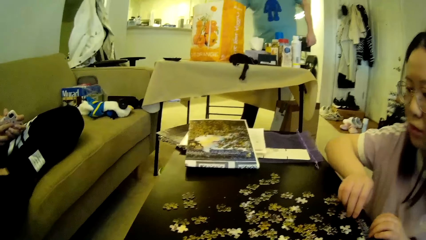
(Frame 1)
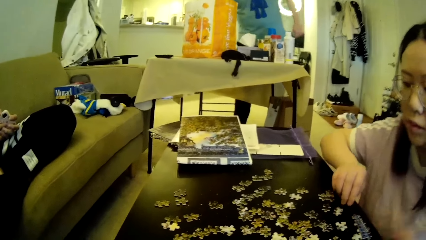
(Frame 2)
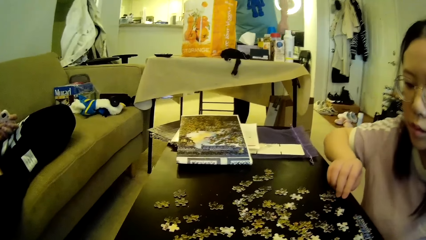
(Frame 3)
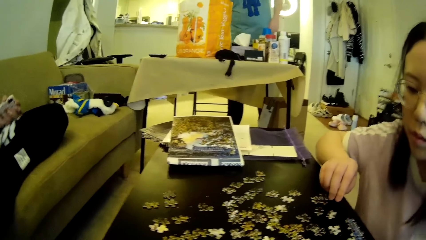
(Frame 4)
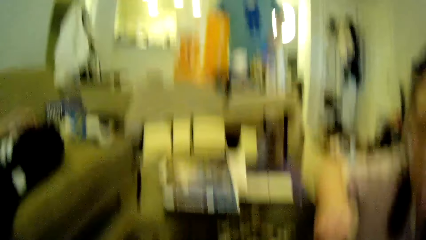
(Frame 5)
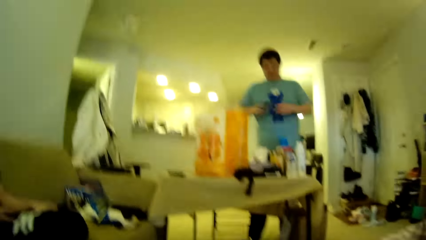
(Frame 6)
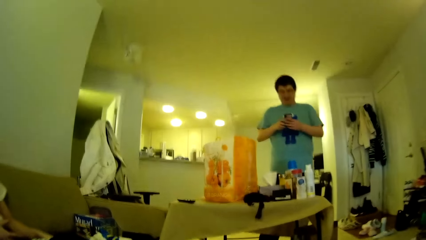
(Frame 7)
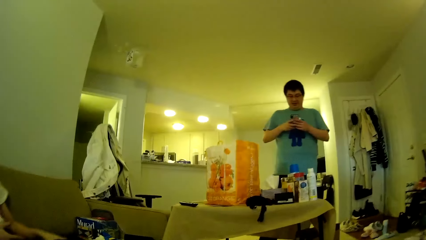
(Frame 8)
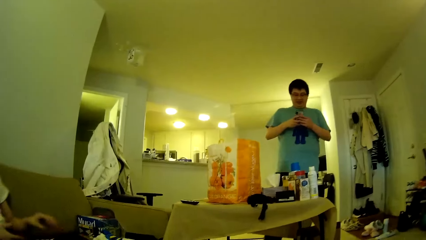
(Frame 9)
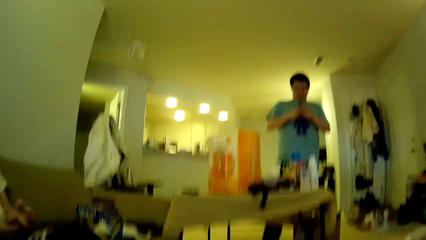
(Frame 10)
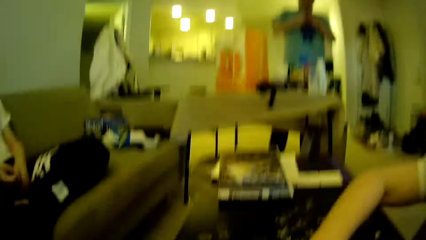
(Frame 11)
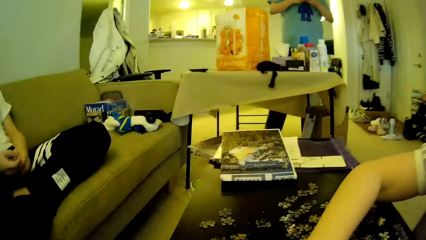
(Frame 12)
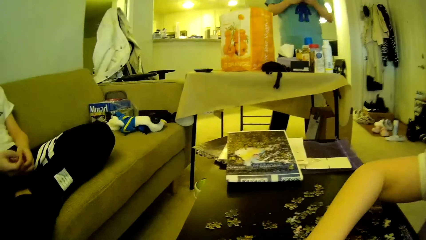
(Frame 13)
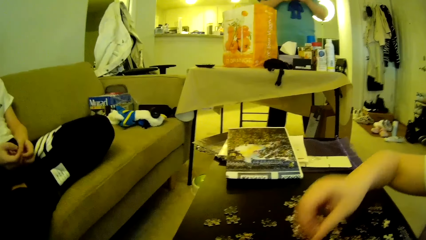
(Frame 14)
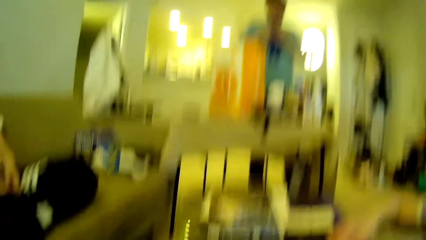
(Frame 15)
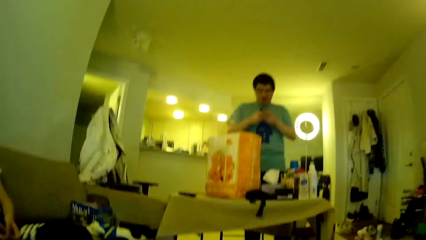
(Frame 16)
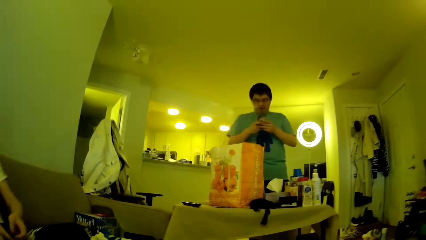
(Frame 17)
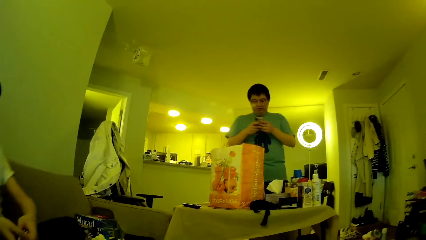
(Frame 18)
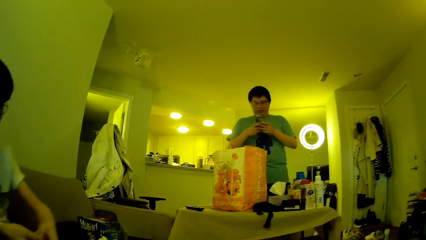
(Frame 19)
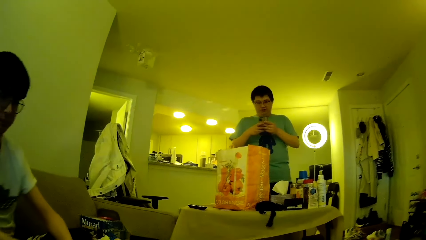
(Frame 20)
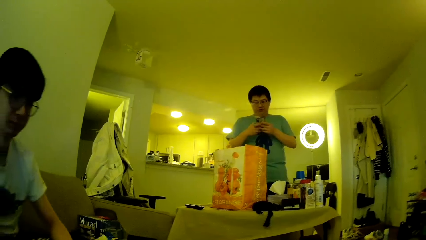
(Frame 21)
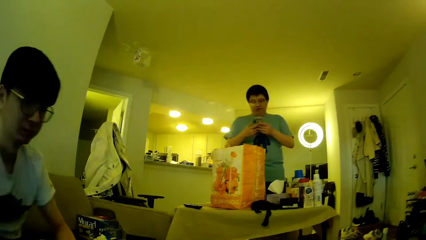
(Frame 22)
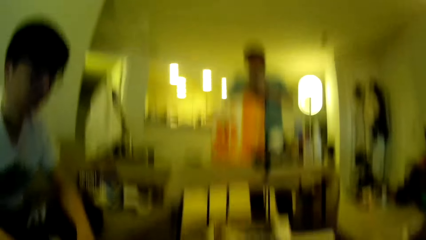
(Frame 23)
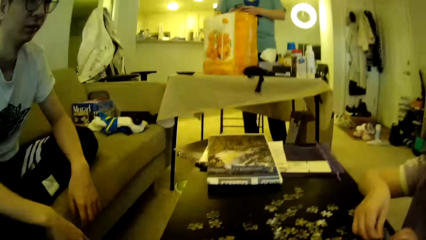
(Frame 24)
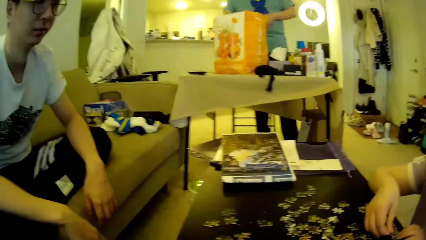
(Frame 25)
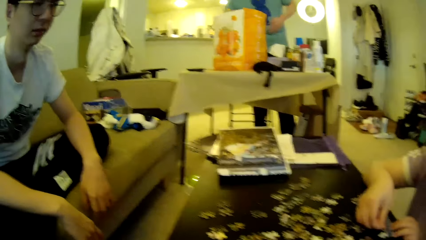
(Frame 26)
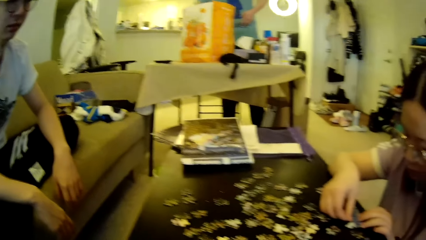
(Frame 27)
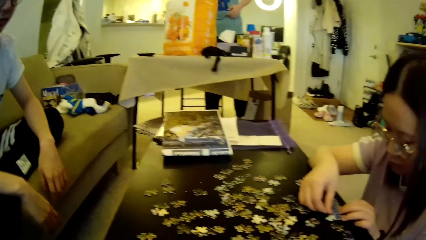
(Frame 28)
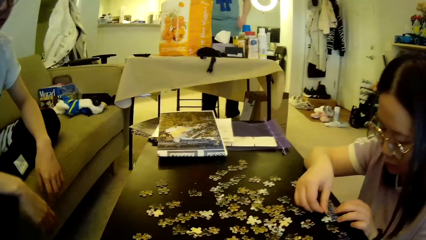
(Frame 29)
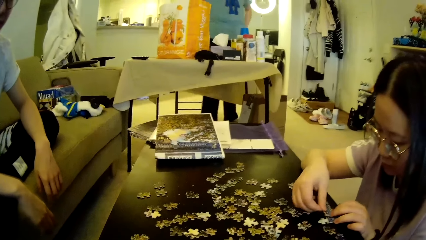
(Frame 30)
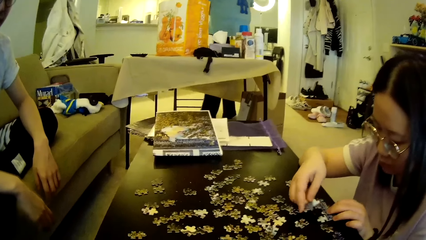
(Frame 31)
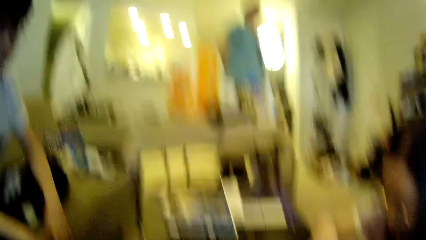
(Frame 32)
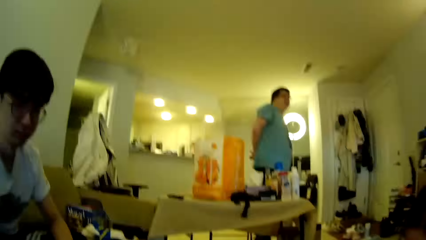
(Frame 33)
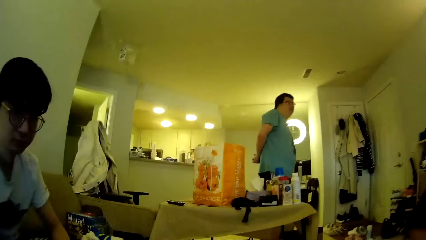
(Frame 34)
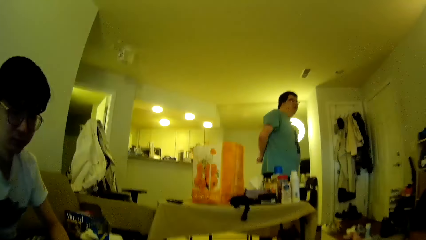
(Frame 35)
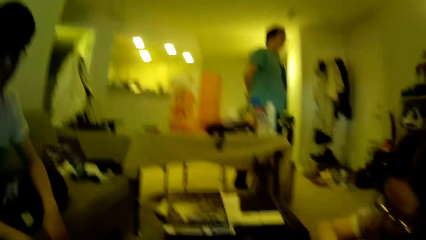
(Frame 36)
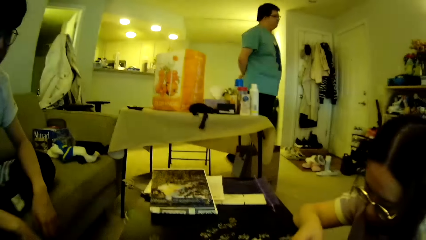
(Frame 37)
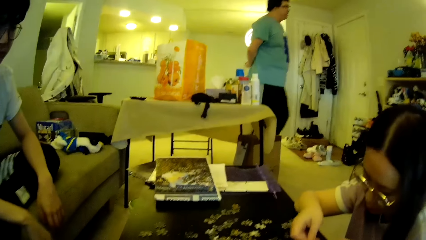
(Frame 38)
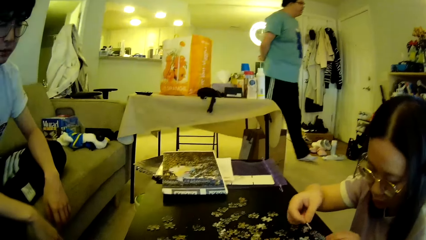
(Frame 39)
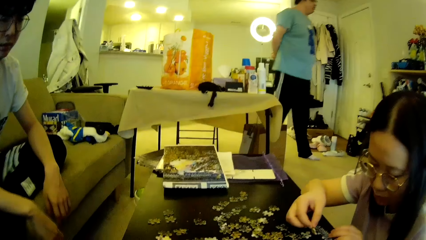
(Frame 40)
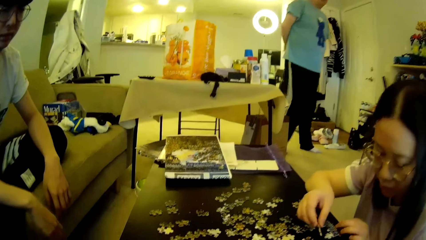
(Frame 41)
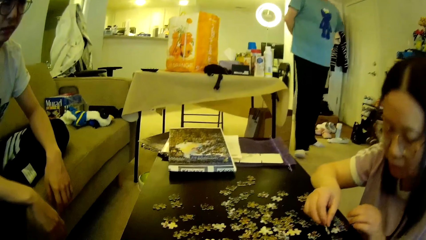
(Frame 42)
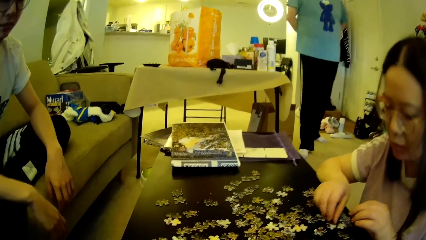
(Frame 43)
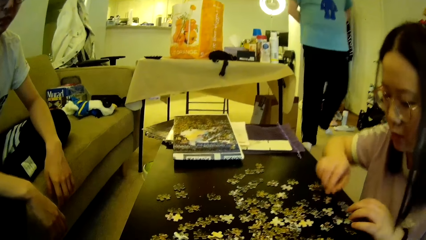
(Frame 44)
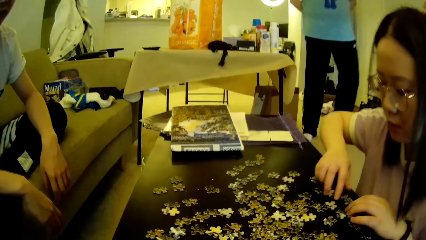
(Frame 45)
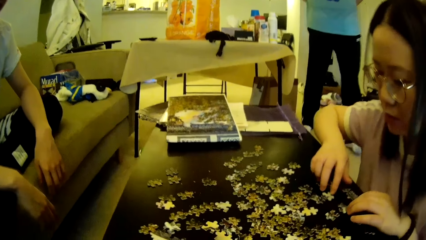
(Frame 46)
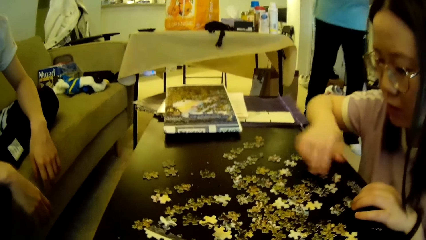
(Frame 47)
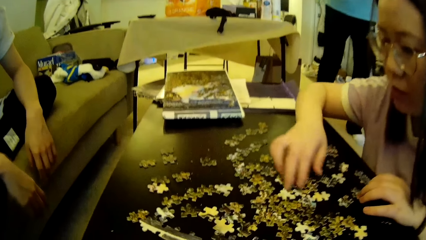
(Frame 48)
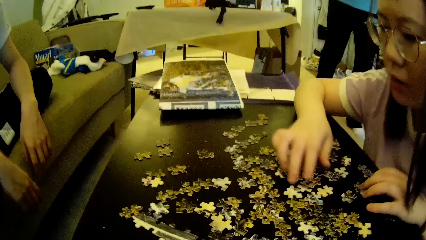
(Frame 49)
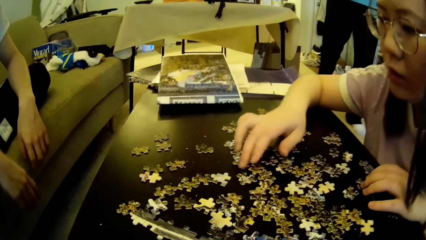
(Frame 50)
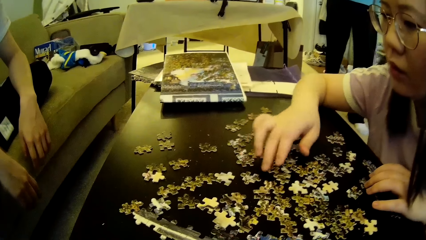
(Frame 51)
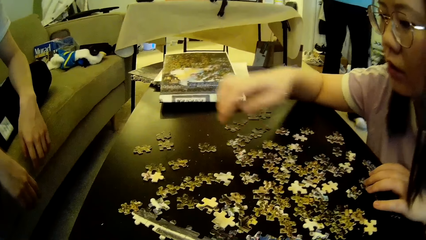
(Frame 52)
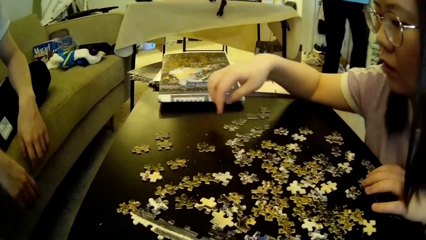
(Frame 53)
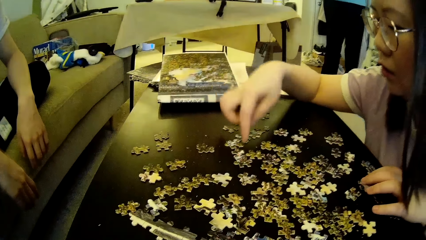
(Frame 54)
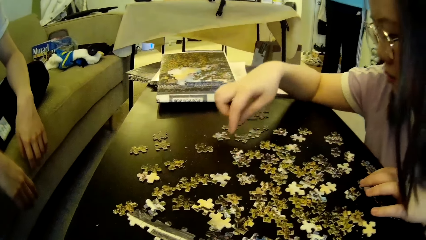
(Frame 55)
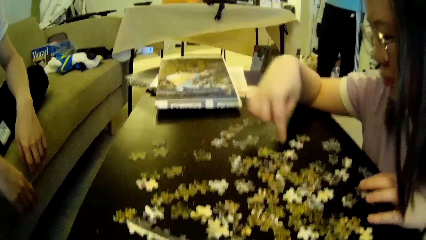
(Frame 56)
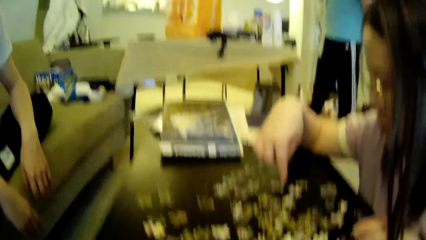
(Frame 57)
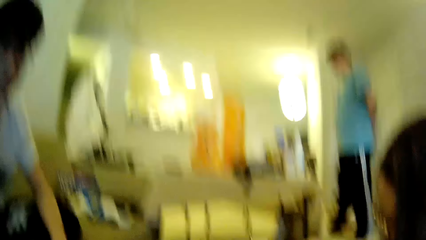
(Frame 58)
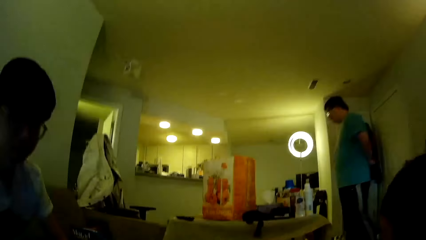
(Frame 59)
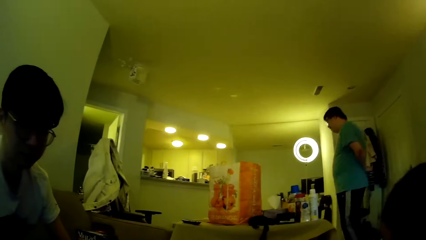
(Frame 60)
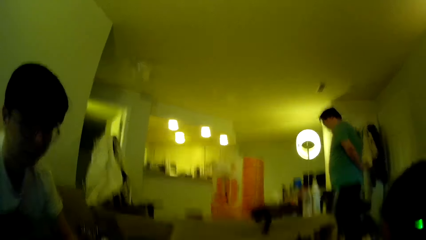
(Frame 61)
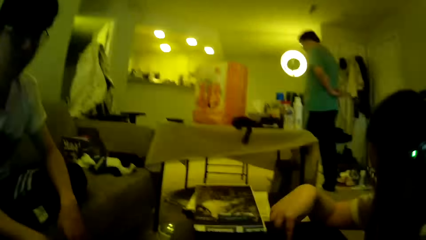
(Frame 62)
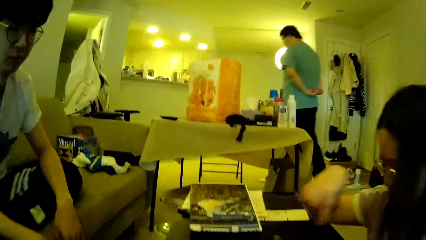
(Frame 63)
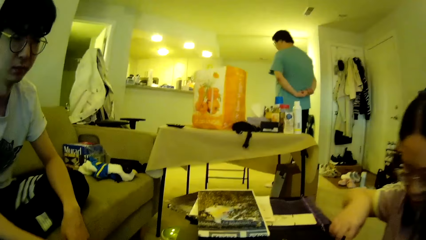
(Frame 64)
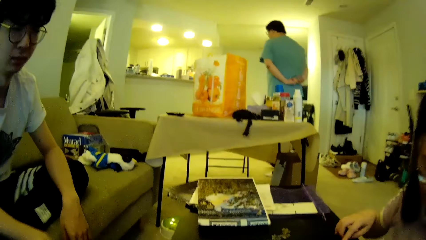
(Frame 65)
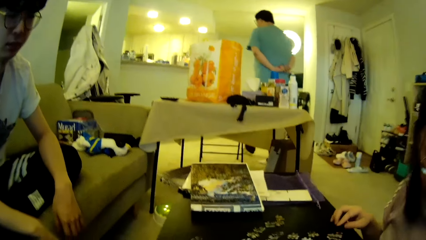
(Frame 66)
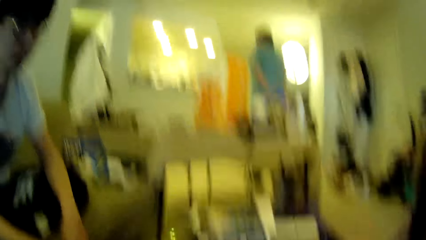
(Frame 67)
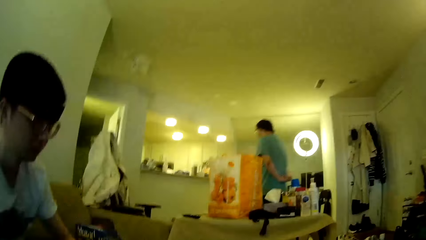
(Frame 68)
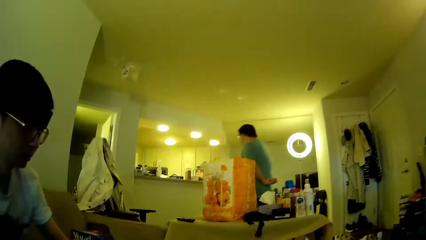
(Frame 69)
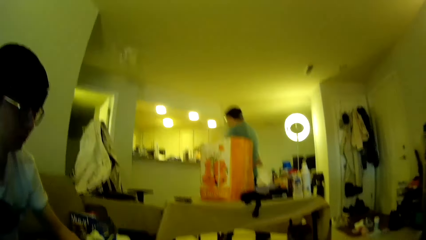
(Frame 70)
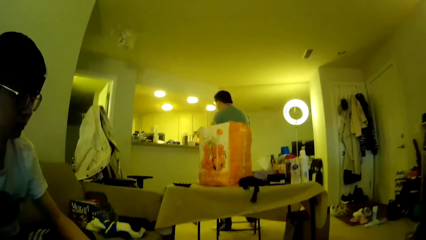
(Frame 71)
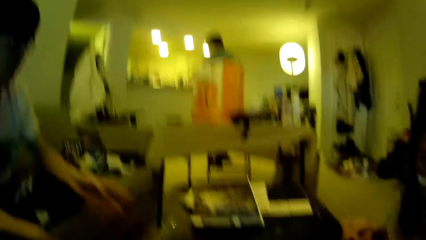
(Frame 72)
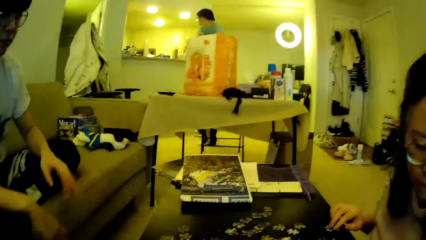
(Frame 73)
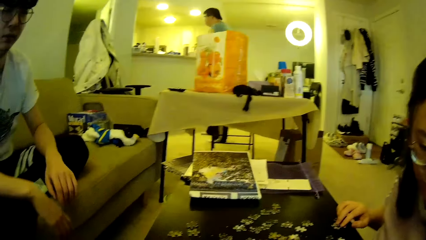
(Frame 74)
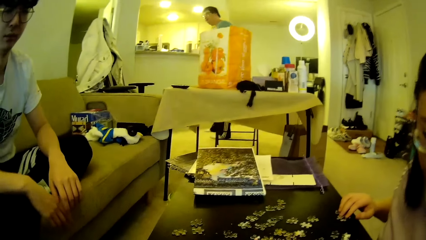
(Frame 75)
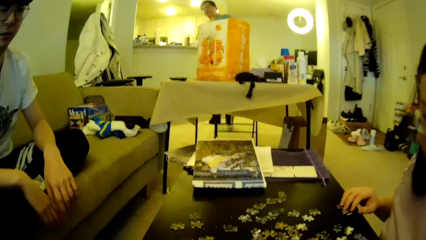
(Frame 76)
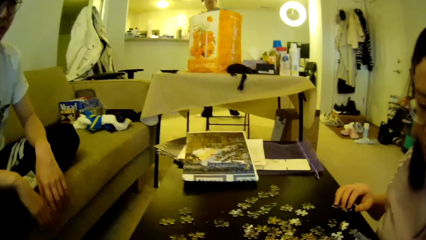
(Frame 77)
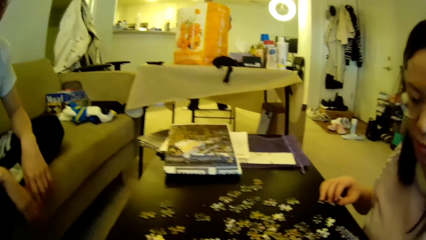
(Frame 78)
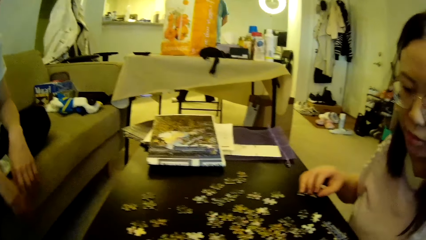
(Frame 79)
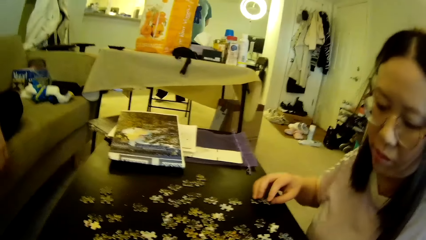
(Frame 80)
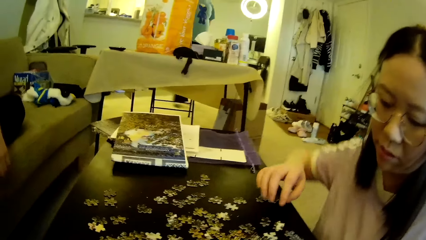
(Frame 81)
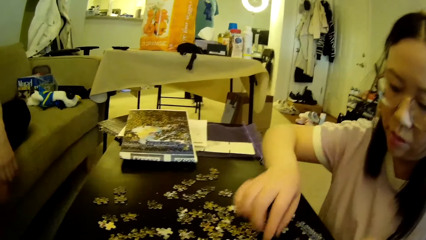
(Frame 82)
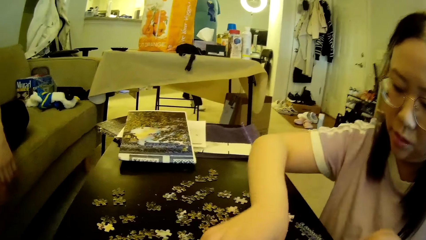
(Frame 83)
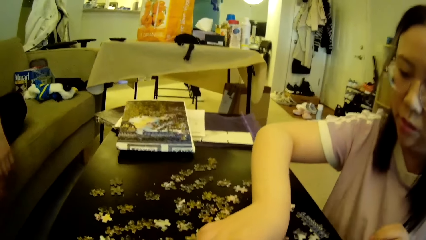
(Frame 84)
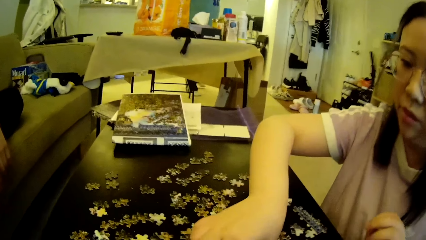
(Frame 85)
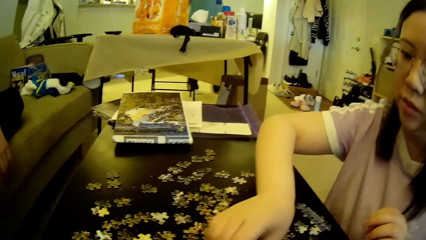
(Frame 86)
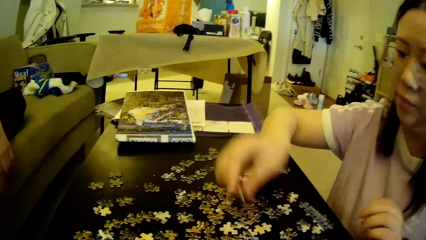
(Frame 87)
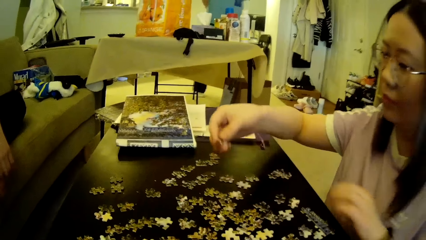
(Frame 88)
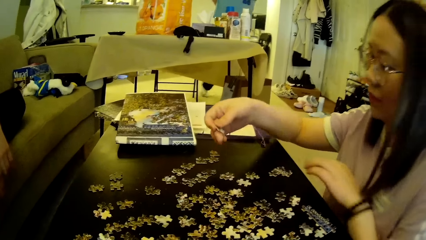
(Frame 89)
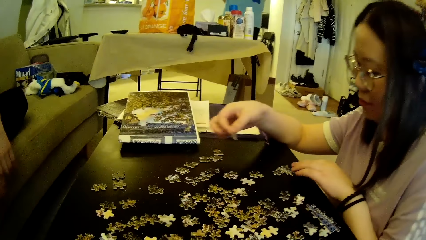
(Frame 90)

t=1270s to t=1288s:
A lady looks around. A man operates the phone. Another man moves the hand. The camera wearer looks around. The first man walks around in the house and steps forward. The lady moves the model pieces. The camera wearer looks around. The first man steps forward. The camera wearer looks around. The first man steps forward. The lady picks up a puzzle piece on the table.
